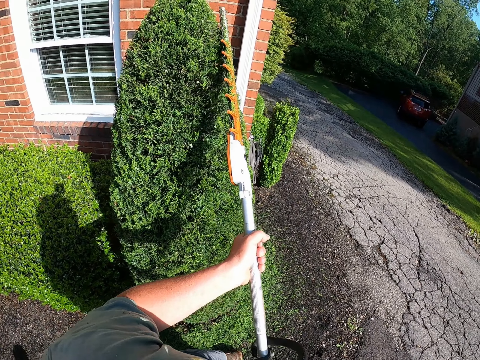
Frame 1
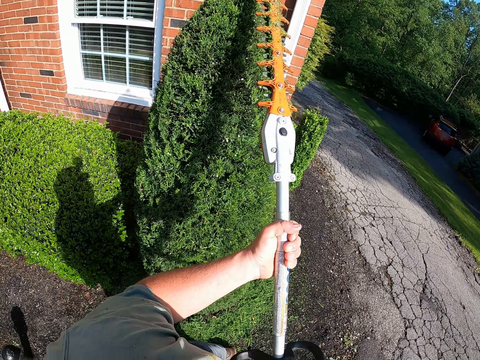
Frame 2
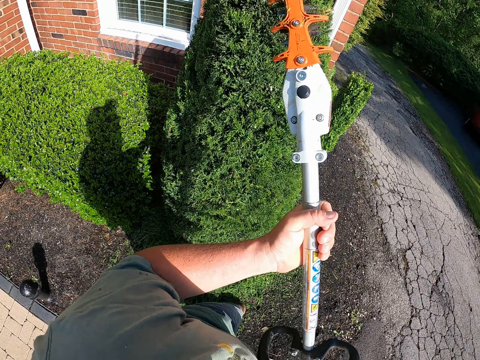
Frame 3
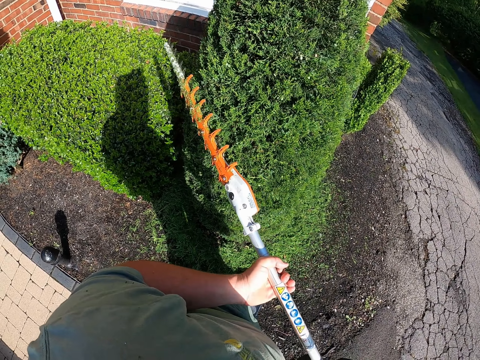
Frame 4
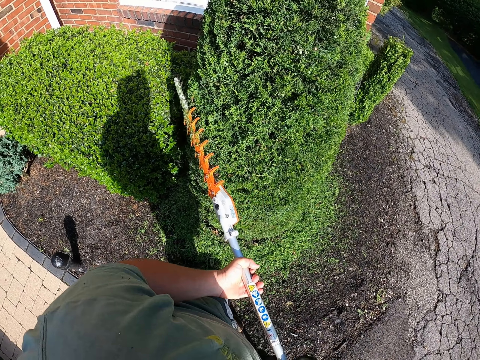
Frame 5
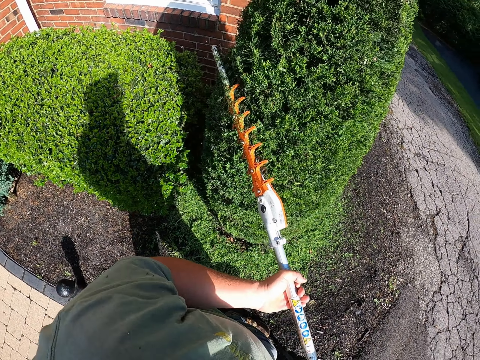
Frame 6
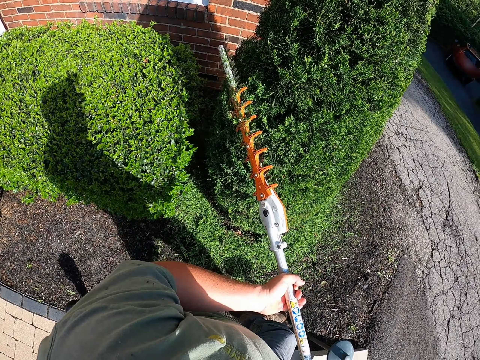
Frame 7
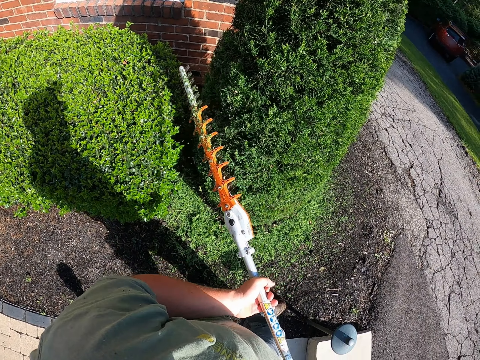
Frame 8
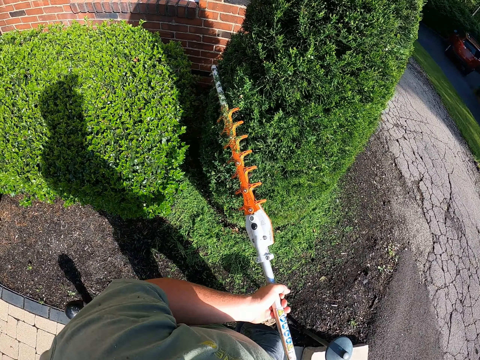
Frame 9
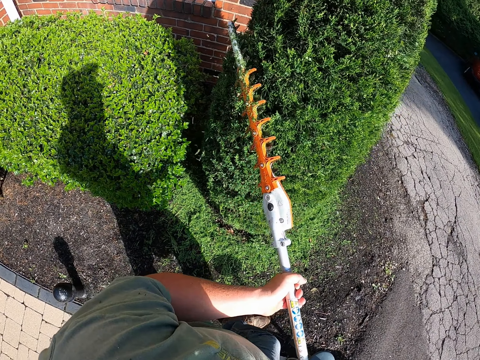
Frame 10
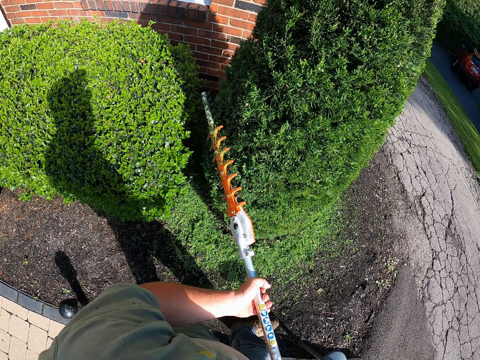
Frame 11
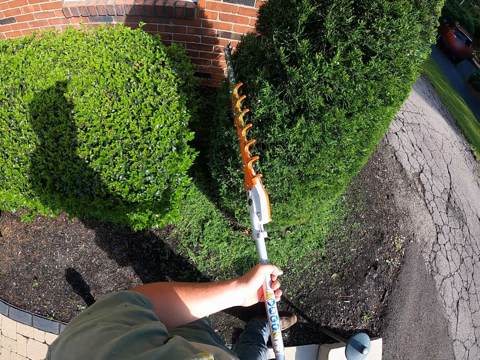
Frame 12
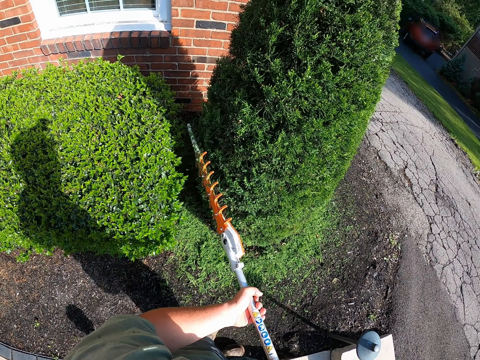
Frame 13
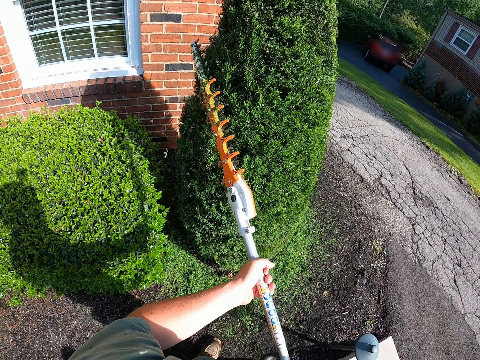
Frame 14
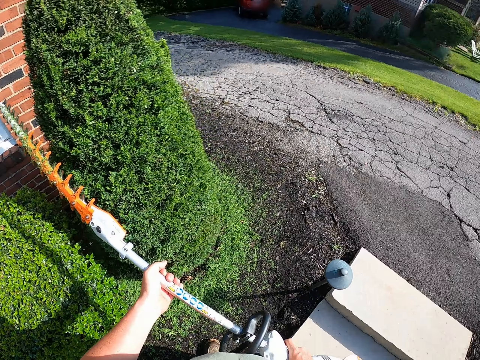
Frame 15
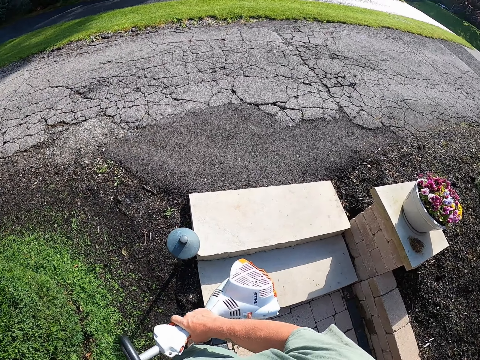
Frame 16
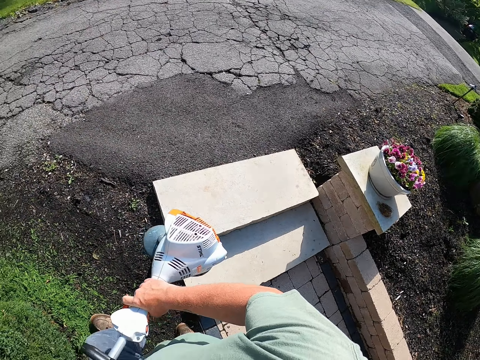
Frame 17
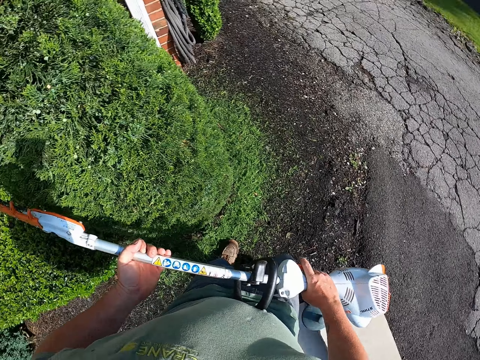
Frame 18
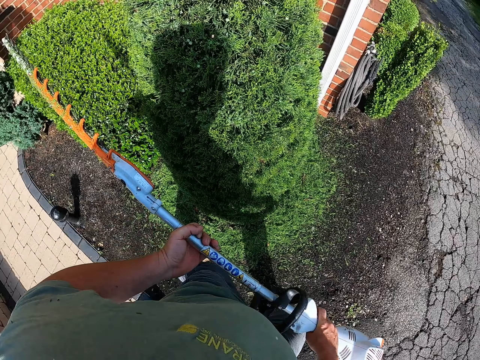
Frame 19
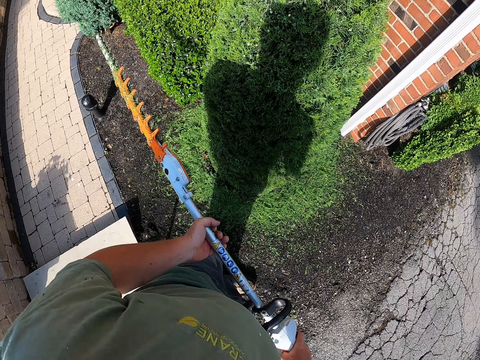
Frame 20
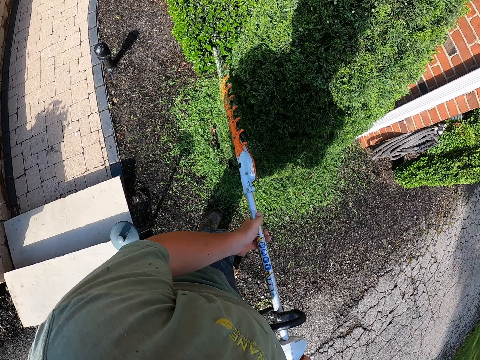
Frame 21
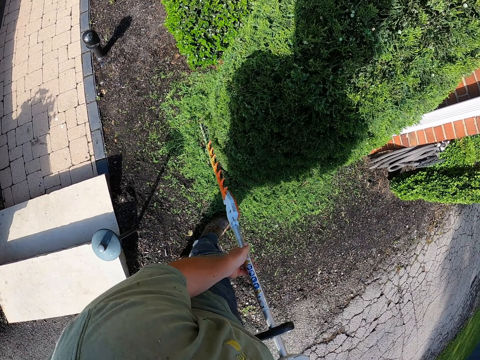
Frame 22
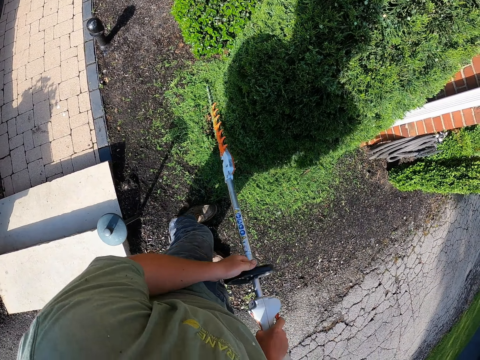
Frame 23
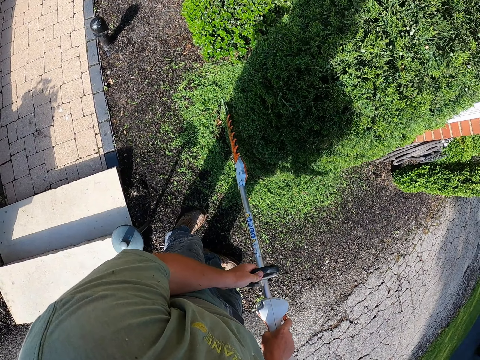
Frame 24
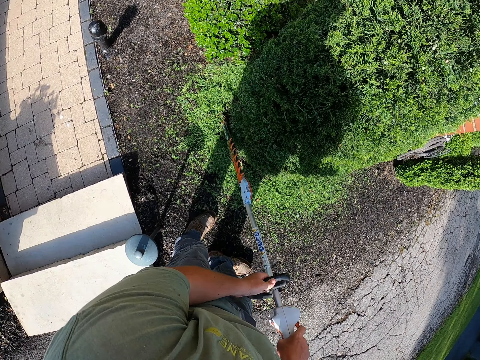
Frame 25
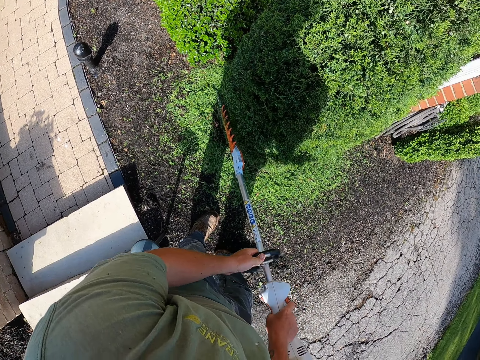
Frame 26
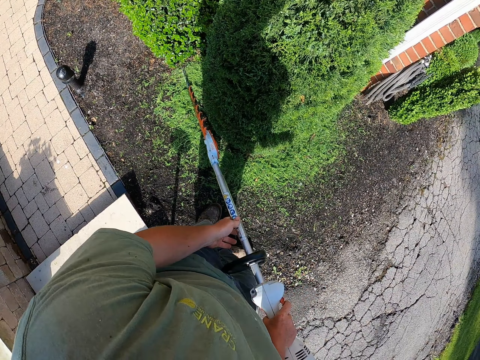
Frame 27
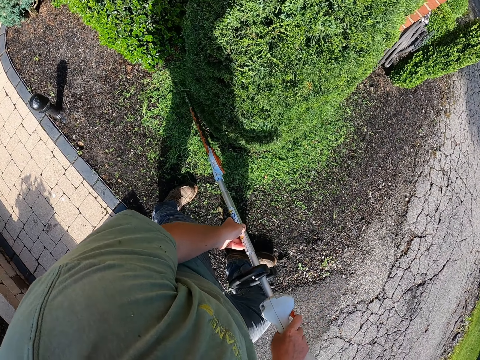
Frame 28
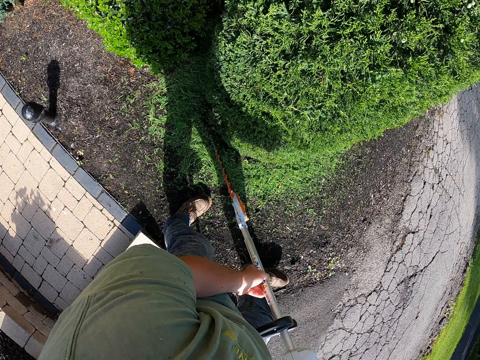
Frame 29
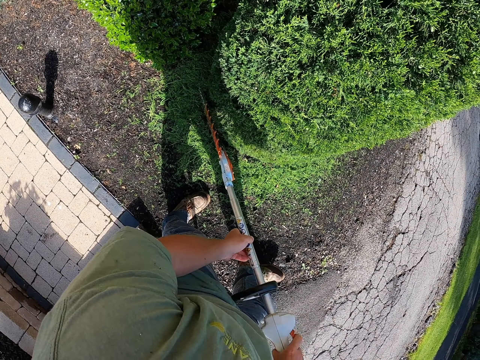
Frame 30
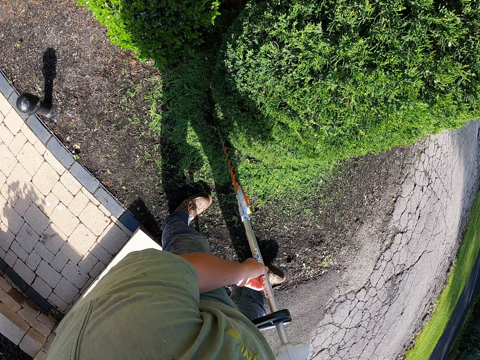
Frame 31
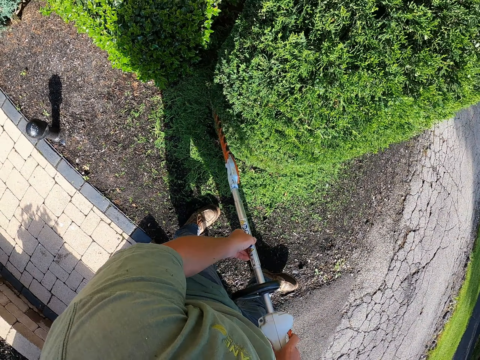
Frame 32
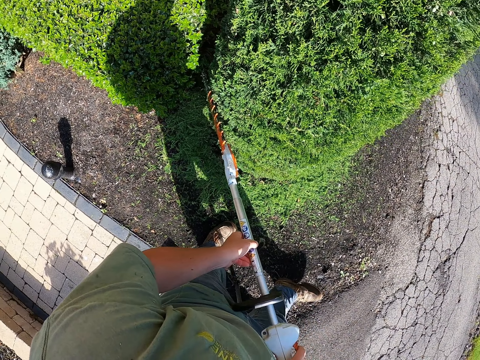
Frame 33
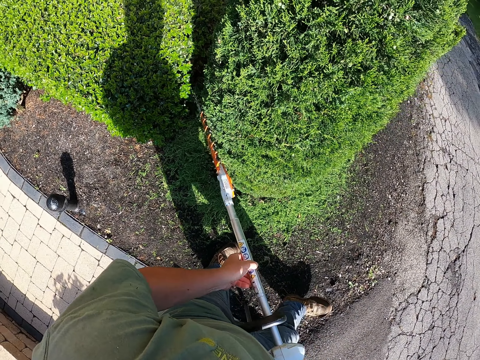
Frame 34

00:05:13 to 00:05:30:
The camera wearer adjusts the hedge trimmer. They trim the shrub in the compound. They turn around. They look around. They move in the compound. They trim the flower with a hedge trimmer machine. They move in the compound.

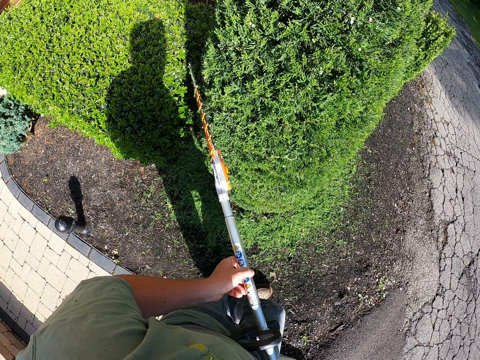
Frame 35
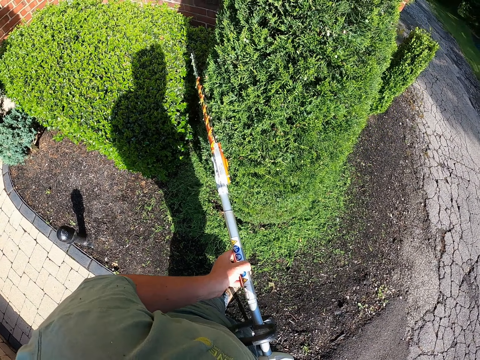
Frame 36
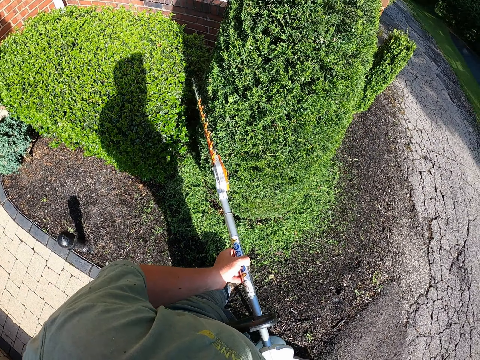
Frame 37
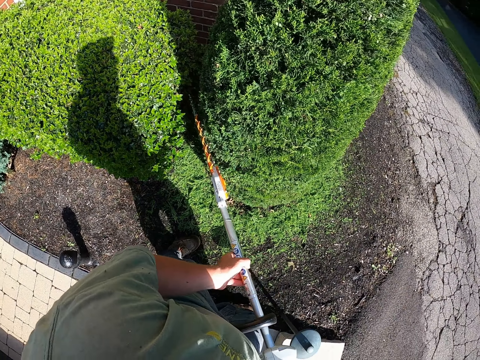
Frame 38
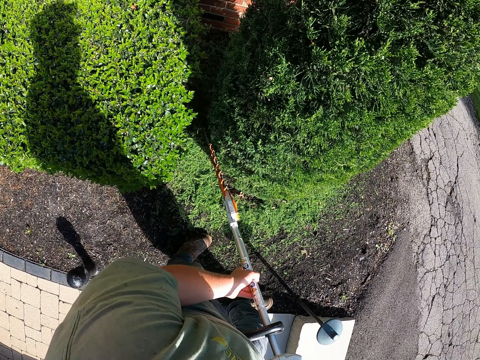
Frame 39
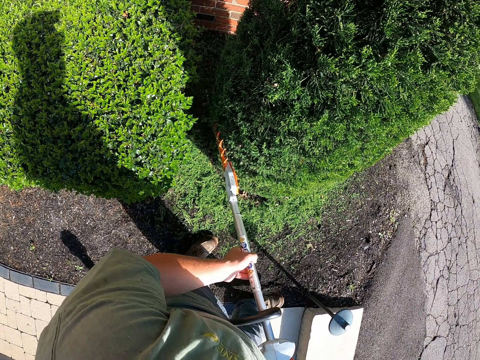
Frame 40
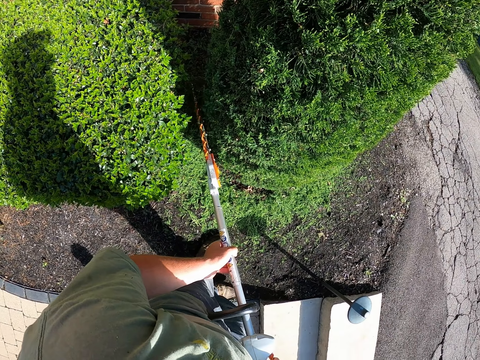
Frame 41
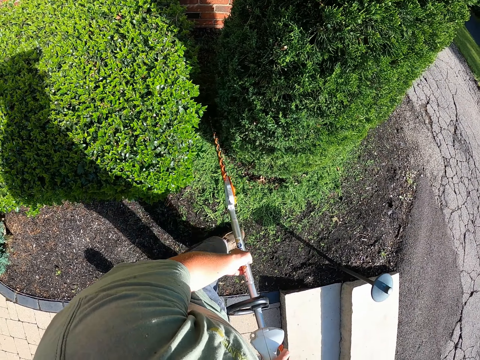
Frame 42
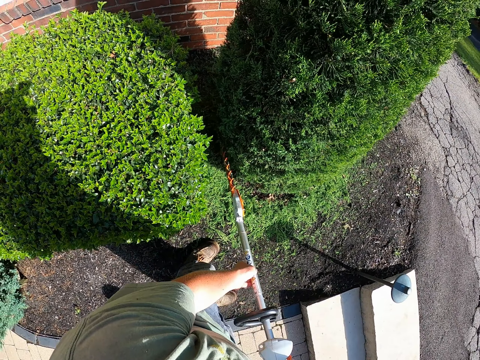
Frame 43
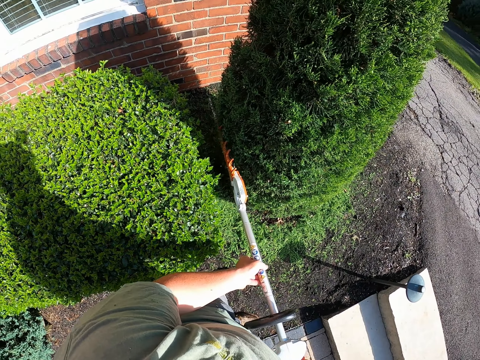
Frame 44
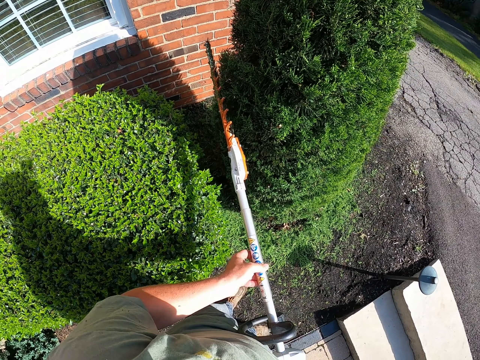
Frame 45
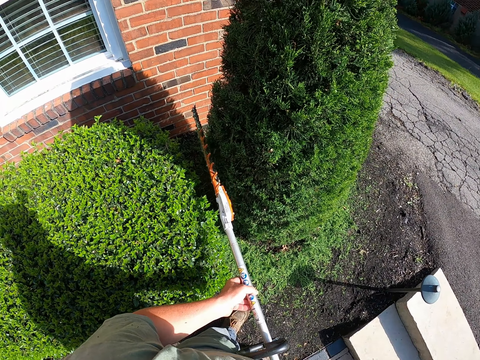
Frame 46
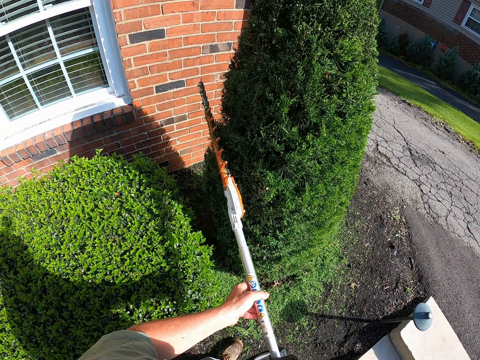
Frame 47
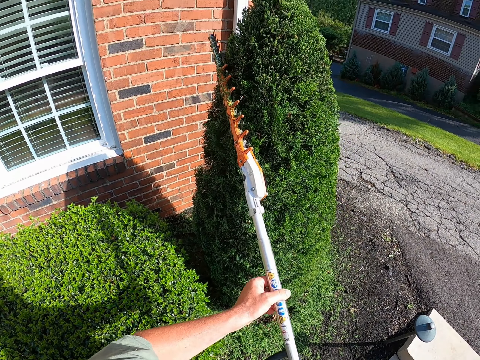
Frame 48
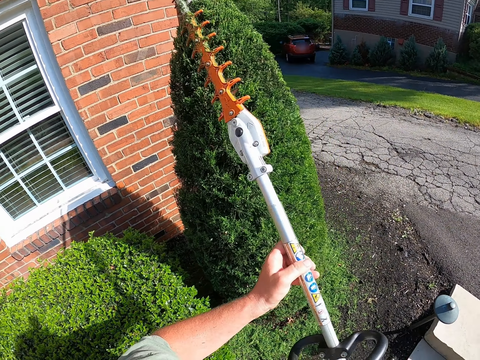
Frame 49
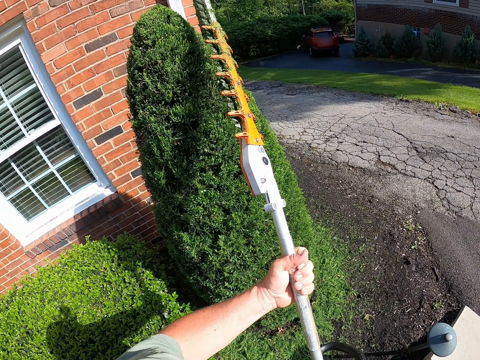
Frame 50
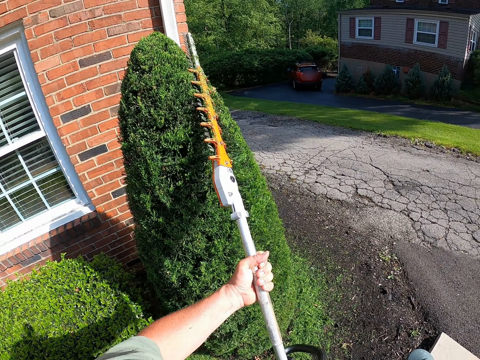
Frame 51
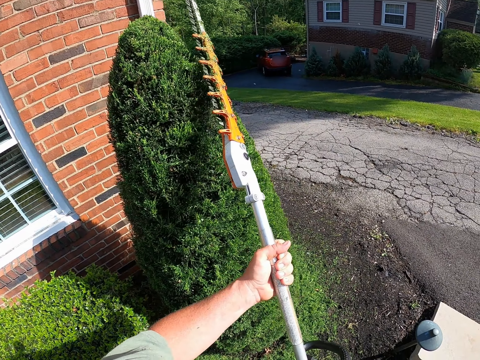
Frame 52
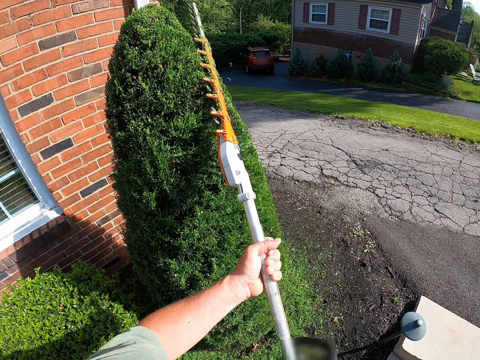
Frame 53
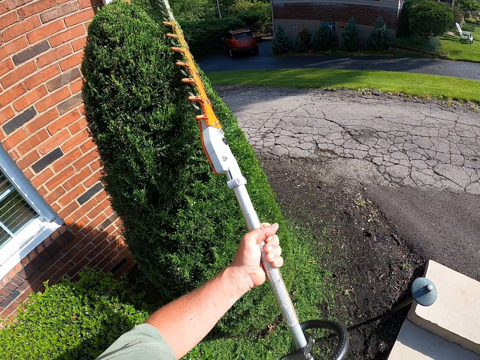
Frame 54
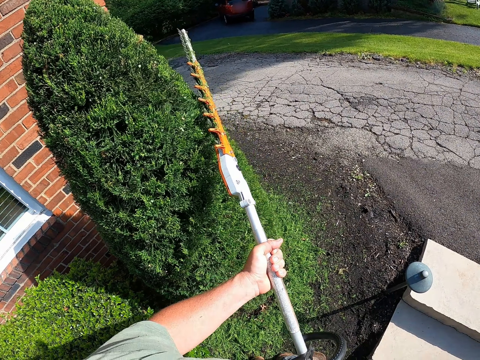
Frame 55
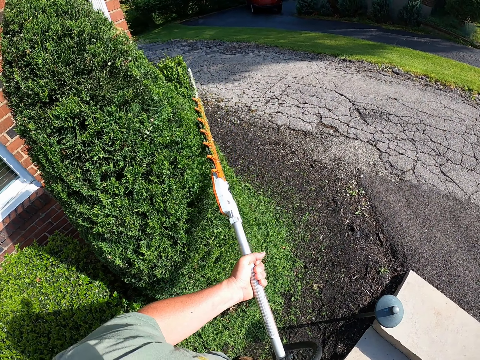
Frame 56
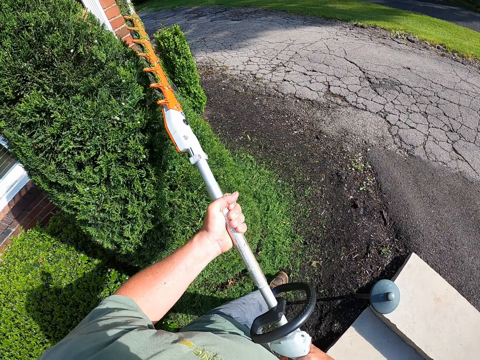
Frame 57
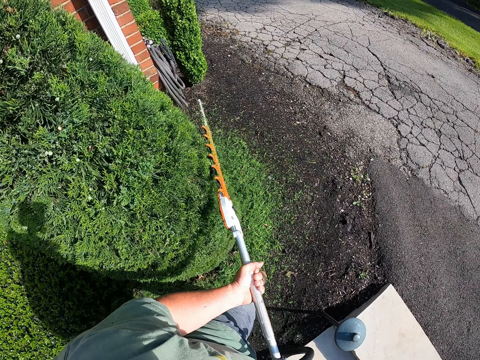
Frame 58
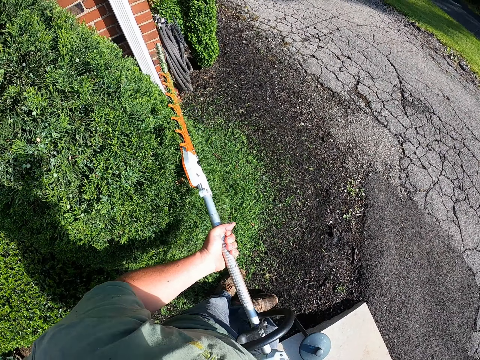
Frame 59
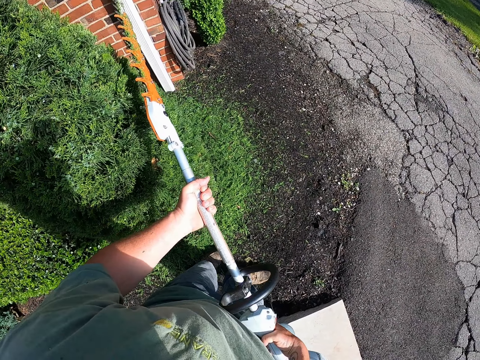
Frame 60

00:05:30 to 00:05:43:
The camera wearer adjusts the hedge trimmer. They trim the shrub in the compound. They move in the compound.
